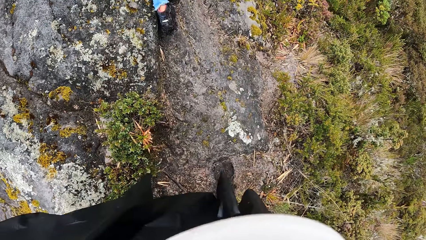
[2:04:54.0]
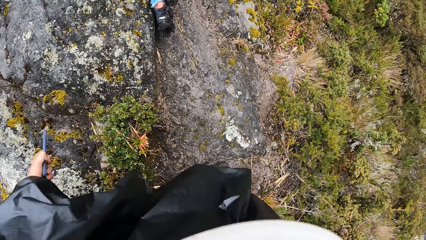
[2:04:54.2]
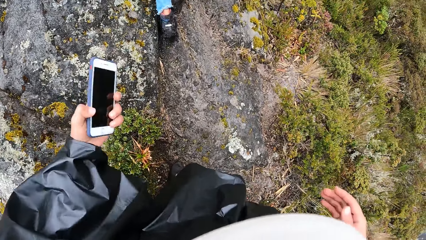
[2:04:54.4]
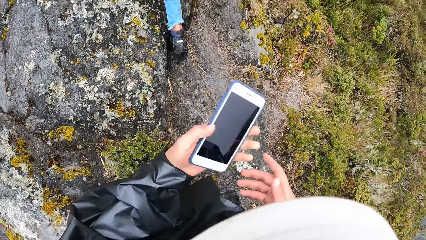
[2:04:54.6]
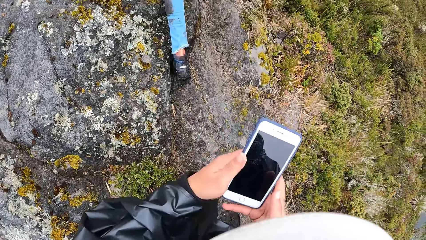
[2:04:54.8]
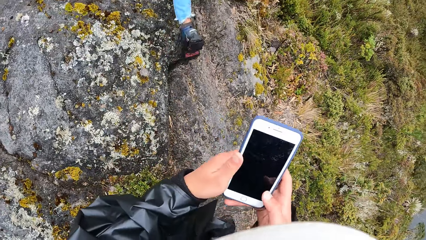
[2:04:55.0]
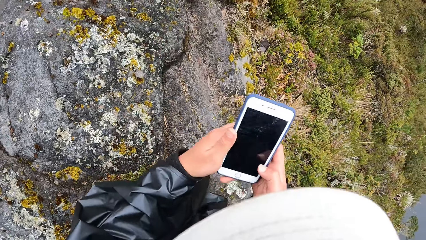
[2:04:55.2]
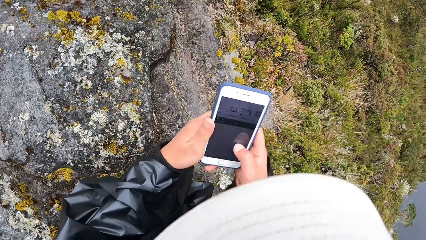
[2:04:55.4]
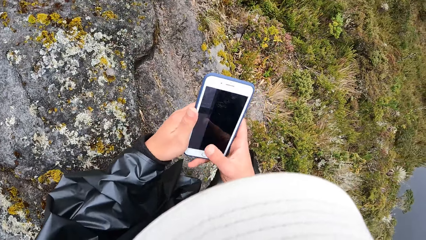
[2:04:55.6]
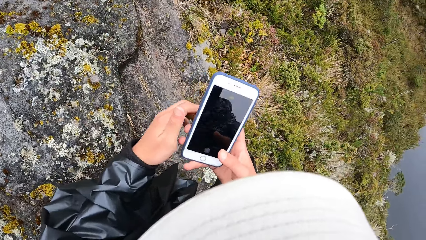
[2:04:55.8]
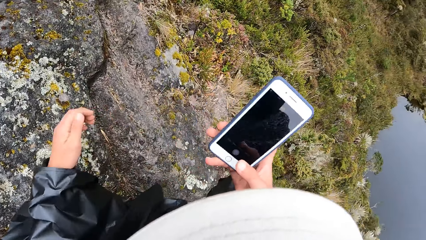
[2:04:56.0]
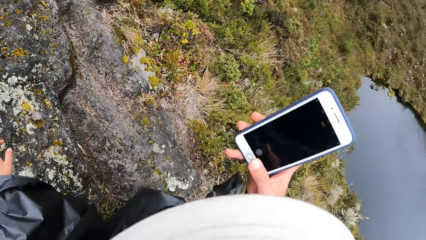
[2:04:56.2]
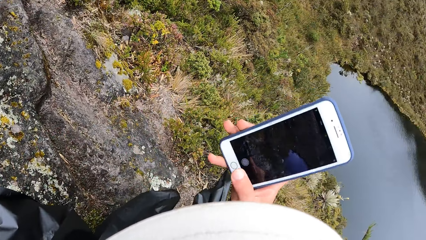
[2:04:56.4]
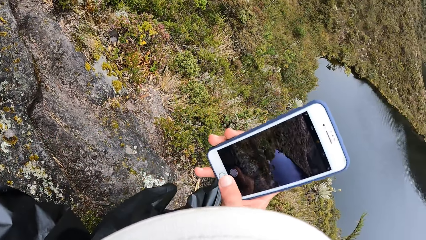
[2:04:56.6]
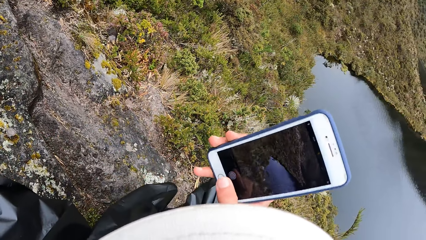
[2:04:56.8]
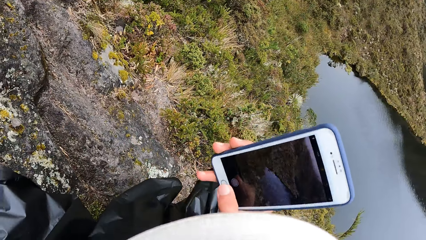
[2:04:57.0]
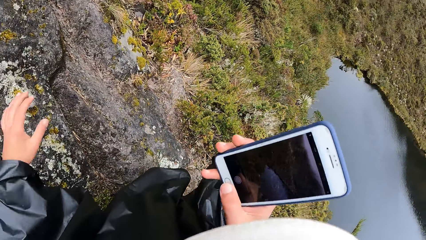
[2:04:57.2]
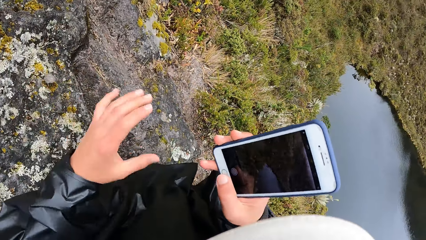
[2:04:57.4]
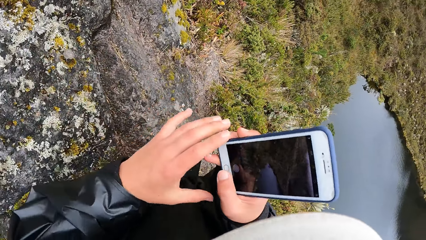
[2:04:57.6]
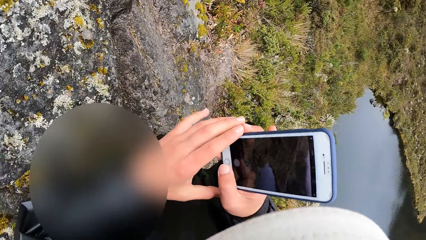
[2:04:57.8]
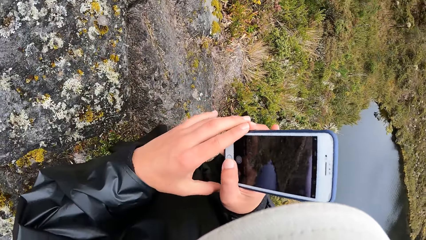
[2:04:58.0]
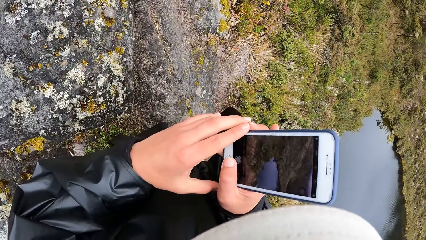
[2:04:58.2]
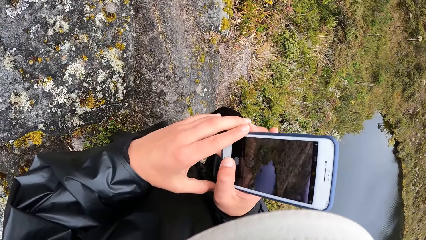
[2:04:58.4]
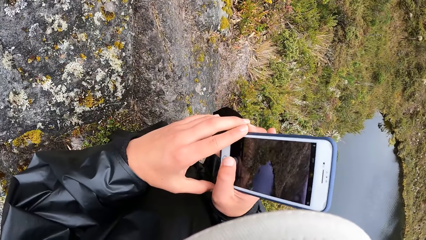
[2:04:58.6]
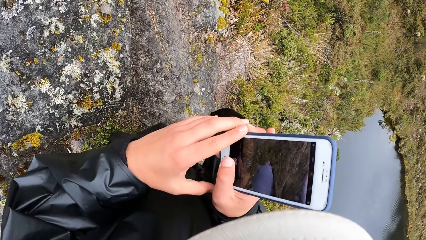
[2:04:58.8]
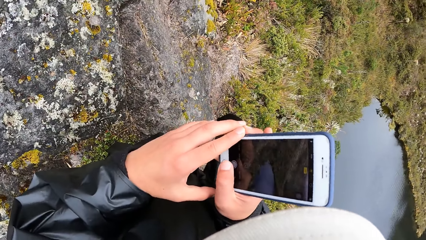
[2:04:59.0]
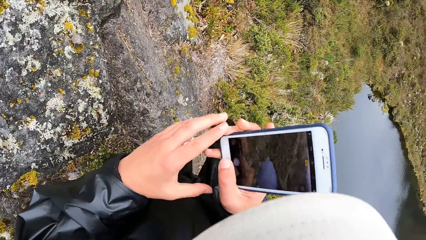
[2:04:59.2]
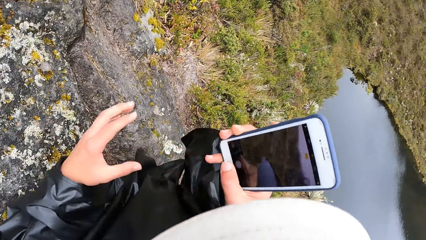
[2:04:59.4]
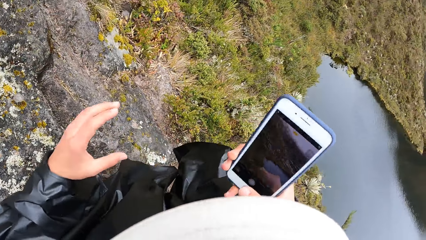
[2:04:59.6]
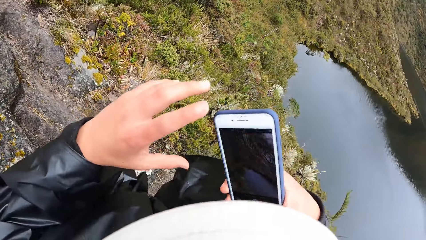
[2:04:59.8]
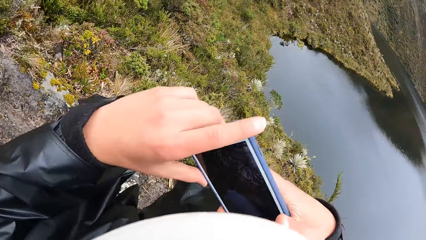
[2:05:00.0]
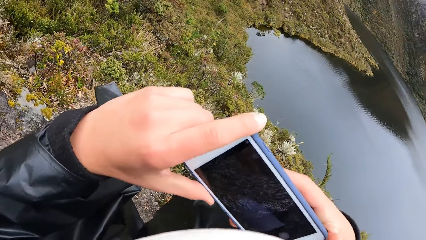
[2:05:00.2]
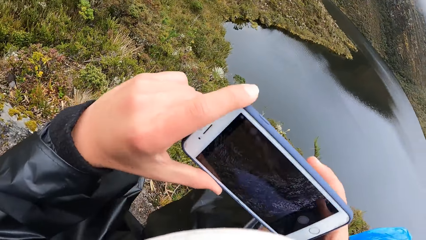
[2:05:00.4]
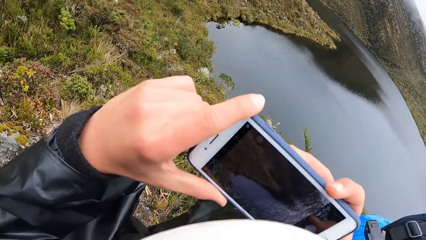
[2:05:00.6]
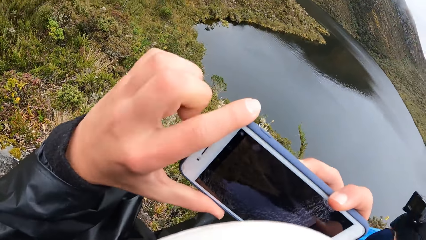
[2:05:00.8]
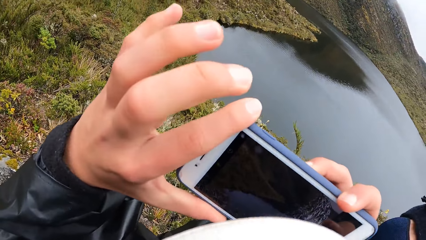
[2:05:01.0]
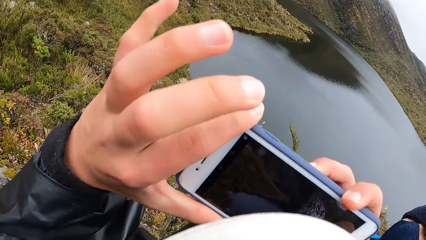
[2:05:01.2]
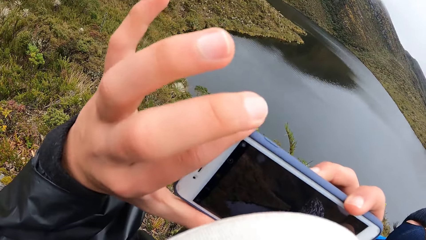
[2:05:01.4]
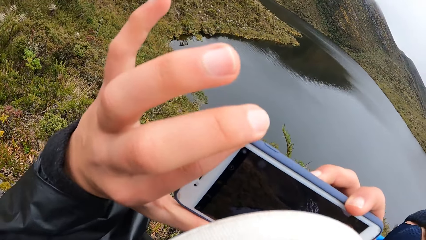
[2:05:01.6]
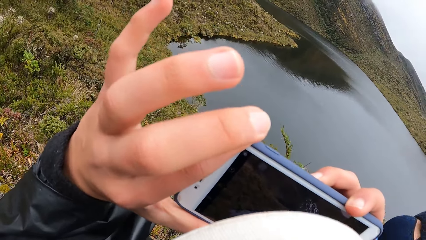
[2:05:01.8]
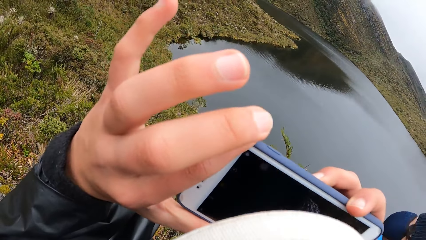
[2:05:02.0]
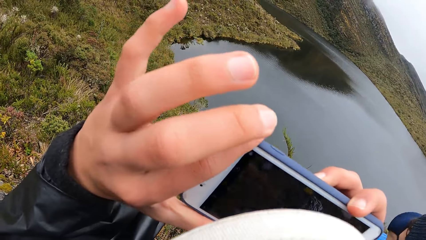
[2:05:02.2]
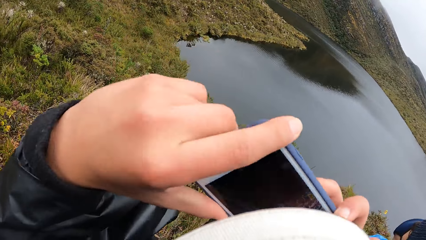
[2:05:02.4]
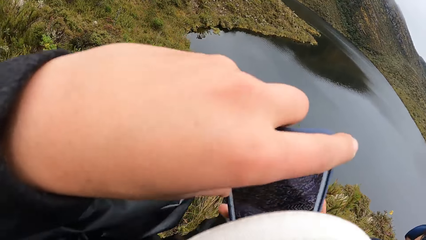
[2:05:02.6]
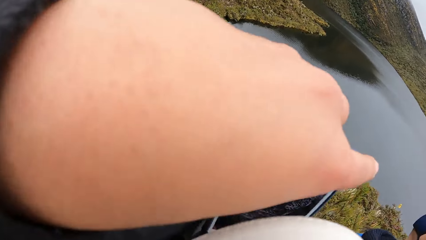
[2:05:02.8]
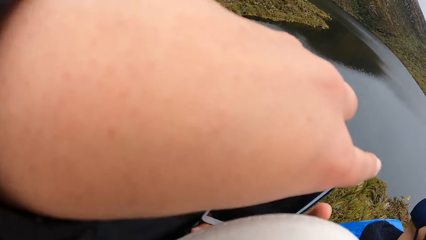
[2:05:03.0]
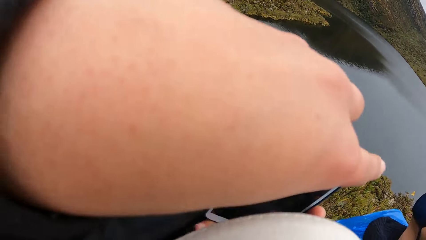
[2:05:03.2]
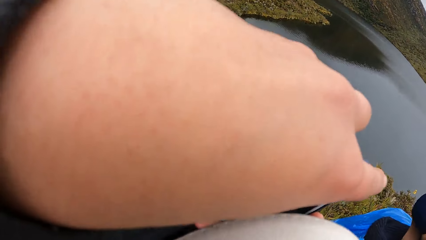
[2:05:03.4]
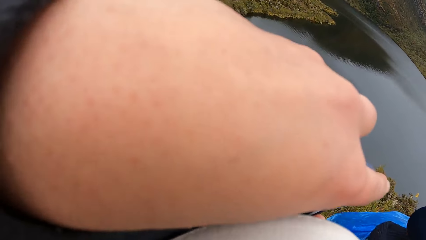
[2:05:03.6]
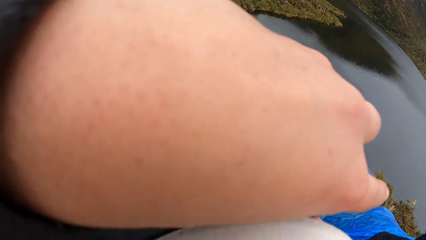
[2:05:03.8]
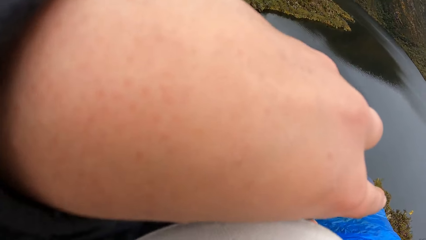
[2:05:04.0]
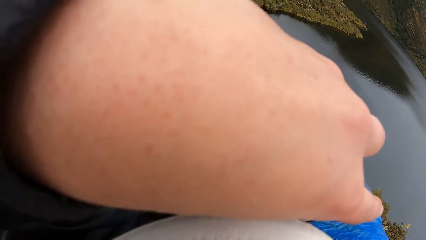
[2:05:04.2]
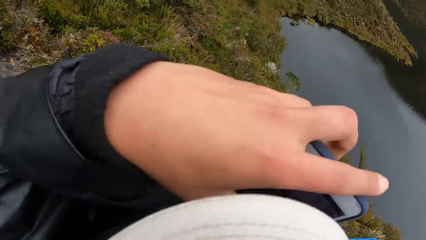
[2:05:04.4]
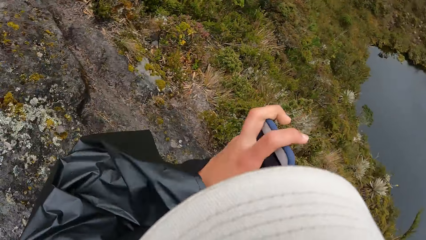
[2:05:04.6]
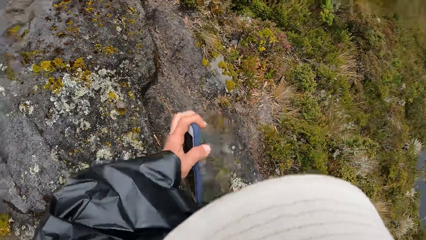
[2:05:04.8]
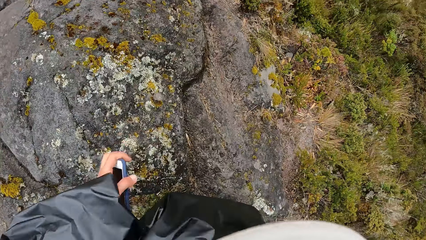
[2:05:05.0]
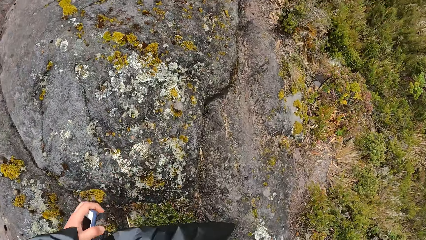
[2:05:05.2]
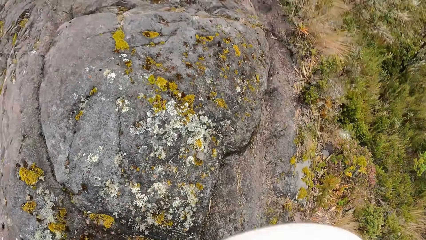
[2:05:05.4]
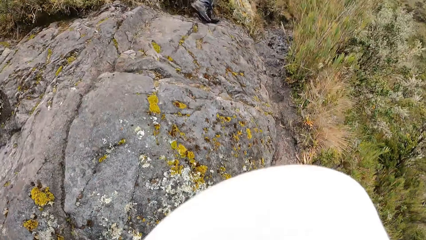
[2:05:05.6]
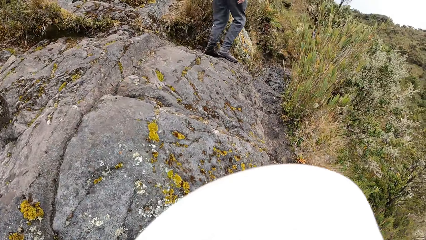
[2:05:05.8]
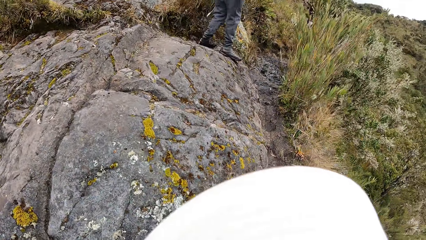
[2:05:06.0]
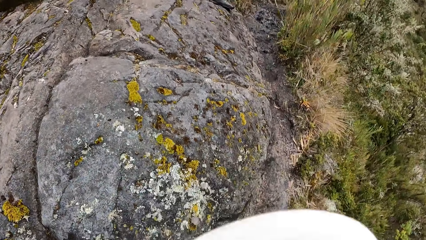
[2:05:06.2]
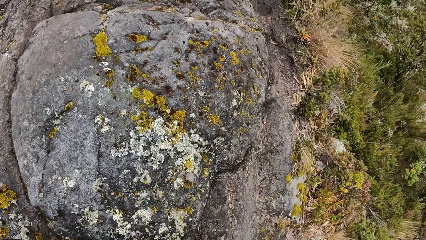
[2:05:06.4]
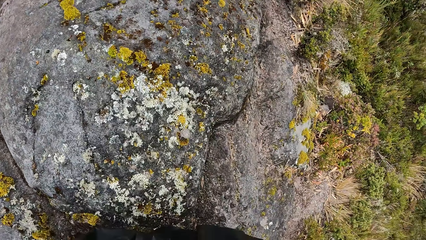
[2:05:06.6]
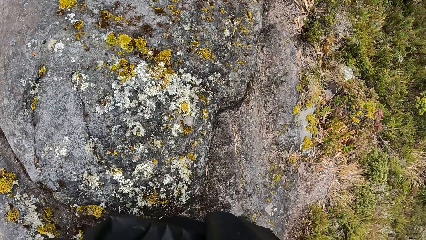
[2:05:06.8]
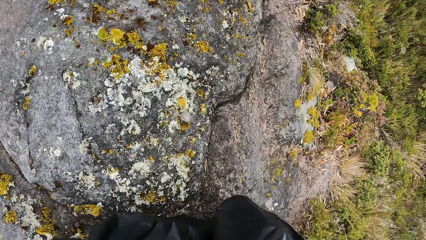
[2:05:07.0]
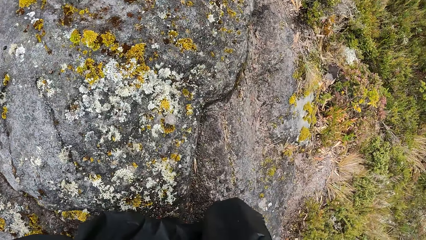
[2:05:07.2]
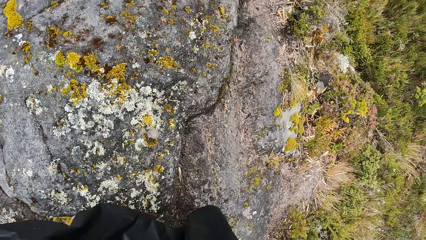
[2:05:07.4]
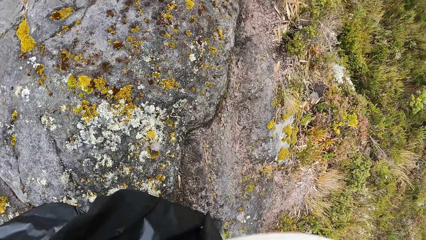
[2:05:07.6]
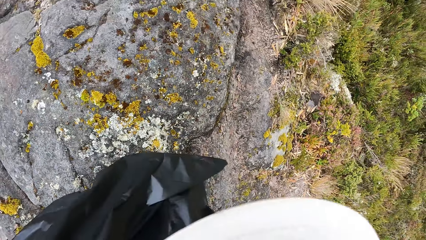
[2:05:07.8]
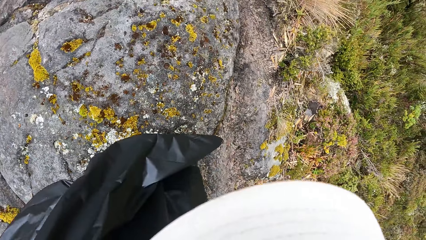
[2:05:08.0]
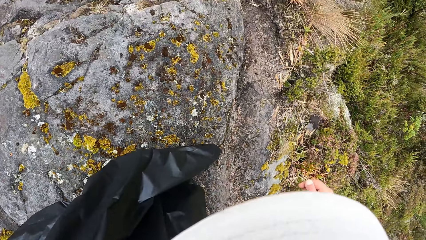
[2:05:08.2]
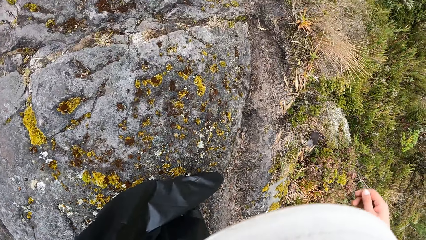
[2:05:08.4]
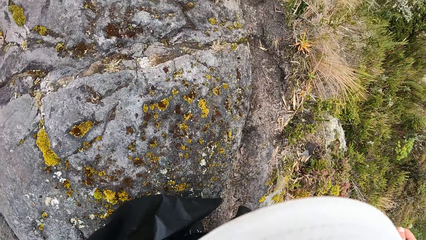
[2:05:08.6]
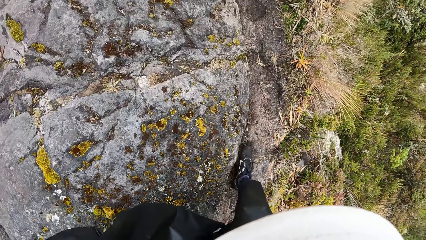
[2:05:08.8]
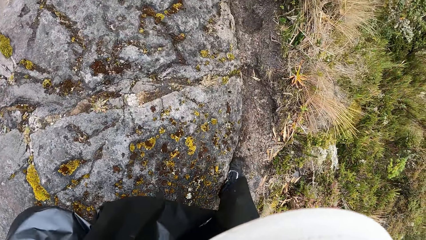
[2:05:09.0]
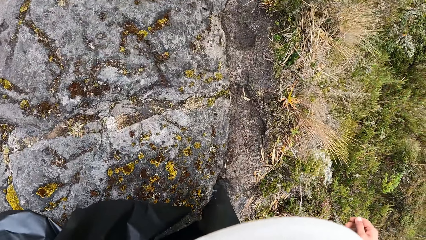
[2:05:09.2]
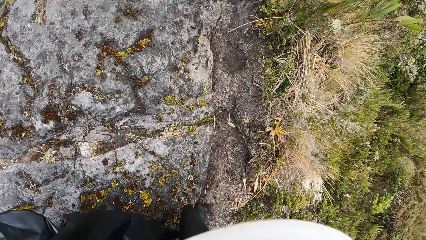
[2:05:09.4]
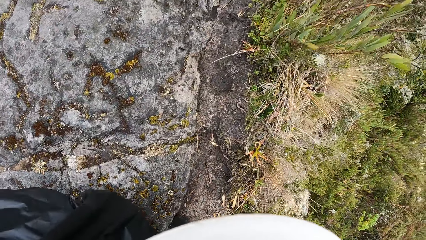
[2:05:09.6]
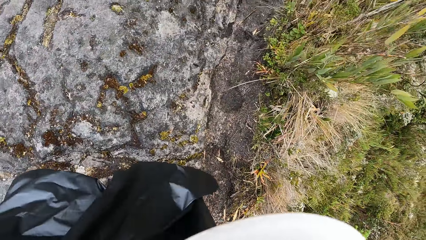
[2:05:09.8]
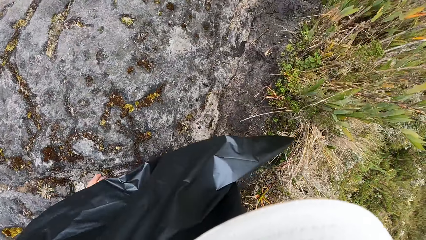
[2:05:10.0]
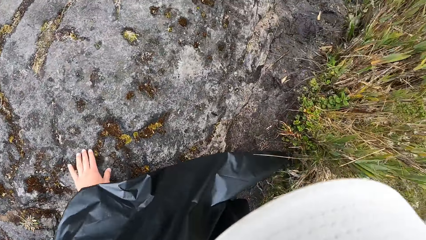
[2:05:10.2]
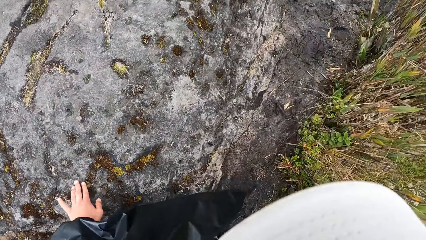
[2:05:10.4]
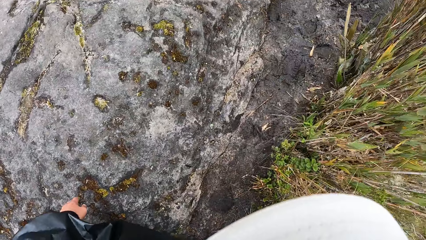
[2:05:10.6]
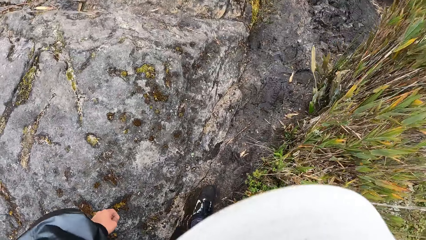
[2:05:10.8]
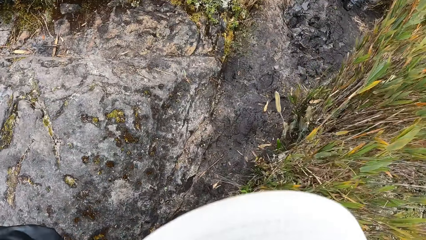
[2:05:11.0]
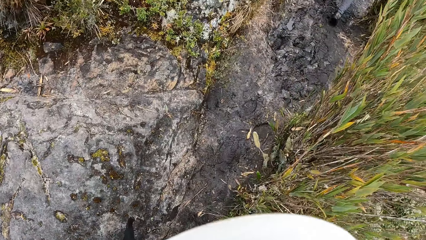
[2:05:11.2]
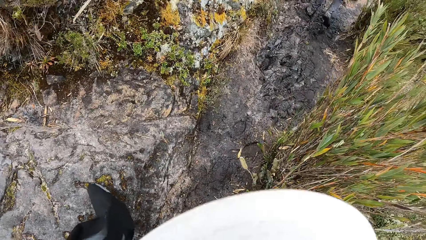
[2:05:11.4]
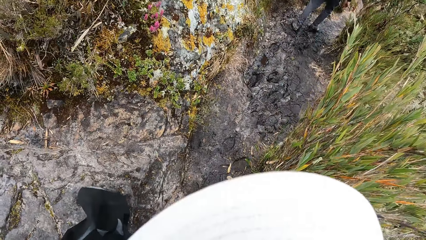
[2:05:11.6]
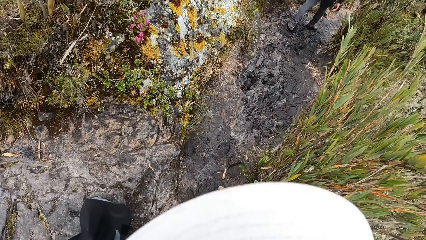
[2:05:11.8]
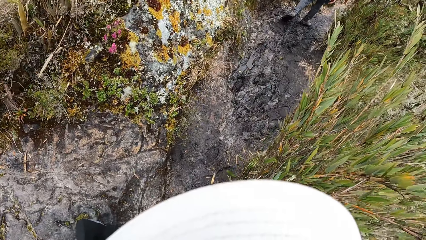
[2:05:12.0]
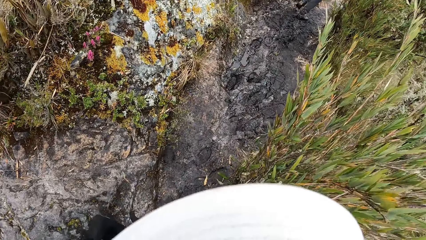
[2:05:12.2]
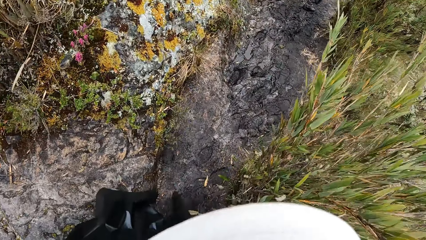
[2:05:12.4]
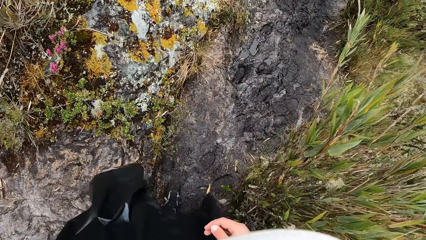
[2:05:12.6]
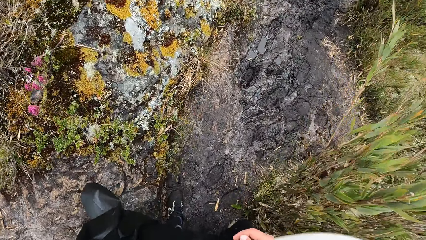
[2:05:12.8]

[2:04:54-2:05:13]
The camera wearer holds the phone with both hands. She moves the phone. She presses the phone. She operates the phone with her right hand. She scrolls the phone. She captures a photo with the phone. She captures a photo with the phone again. She turns the phone. She captures a photo with the phone. She moves the phone. She hikes. She touches a rock on the muddy mountain trail with her left hand.
